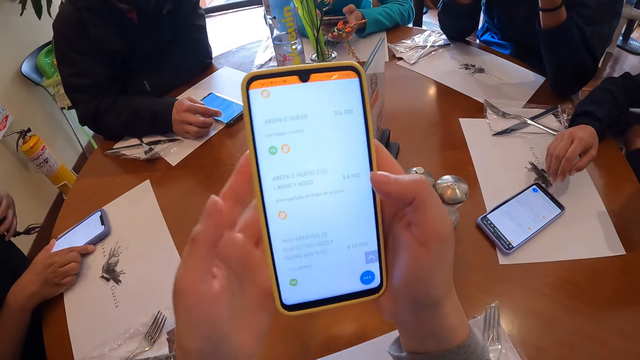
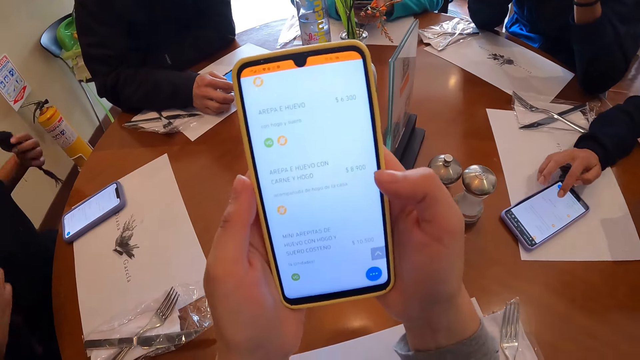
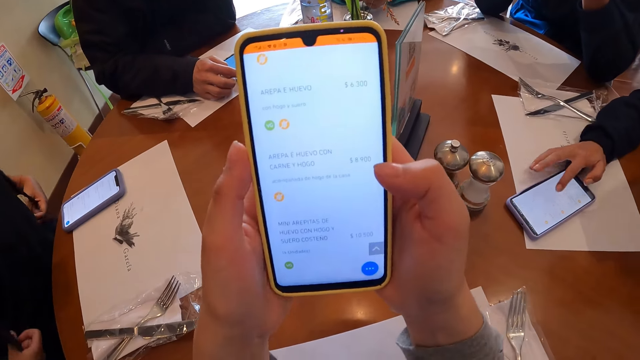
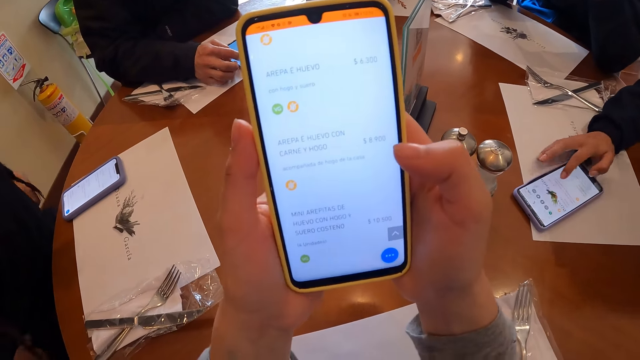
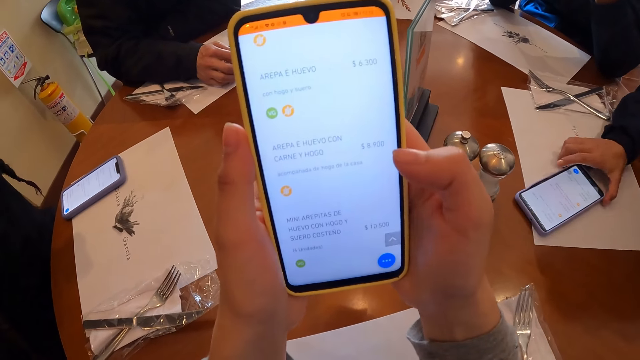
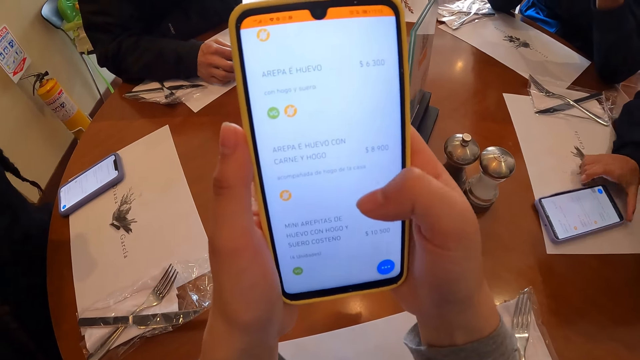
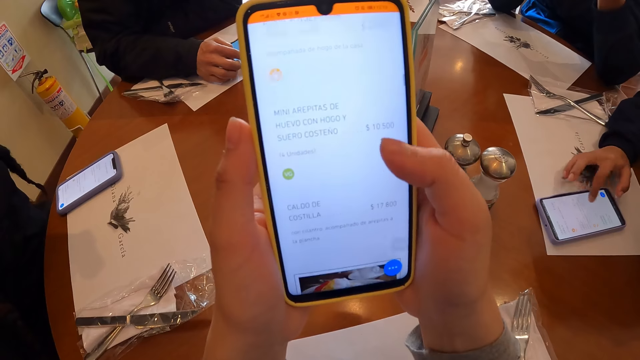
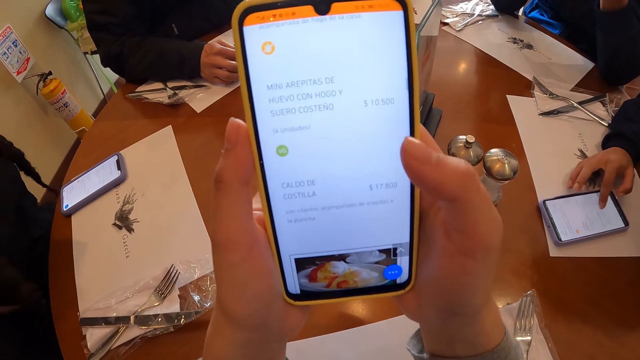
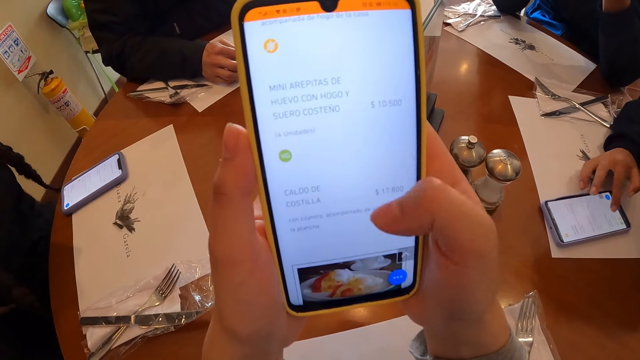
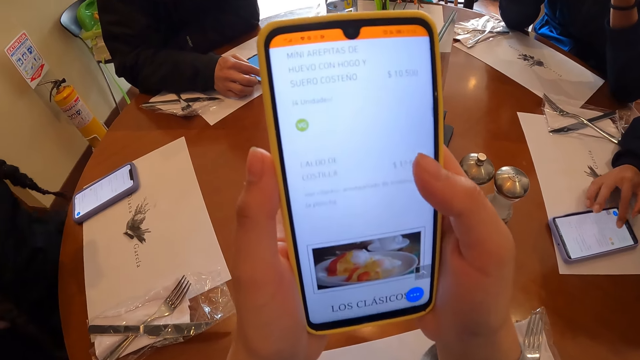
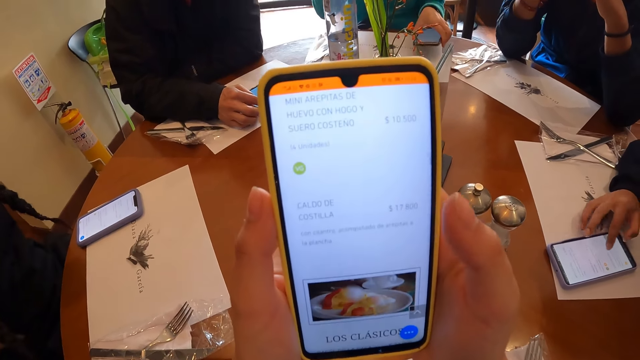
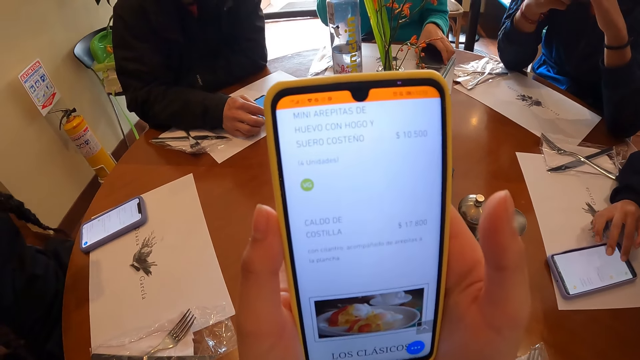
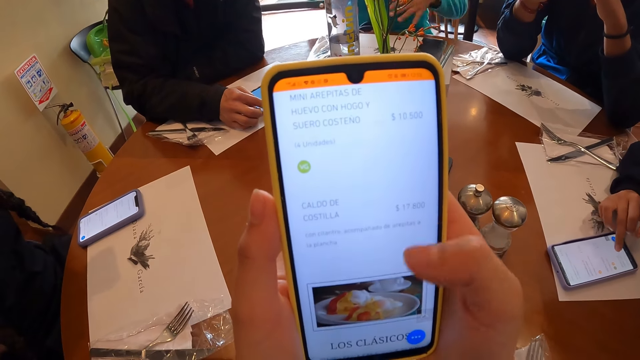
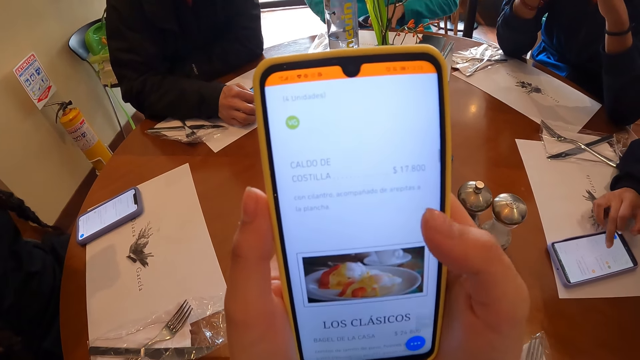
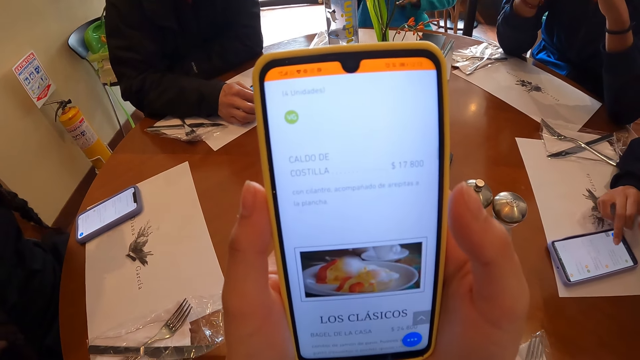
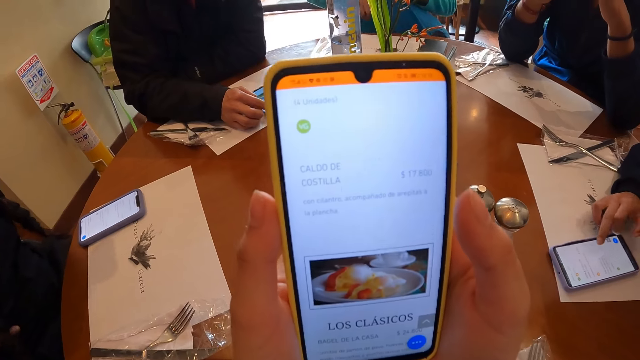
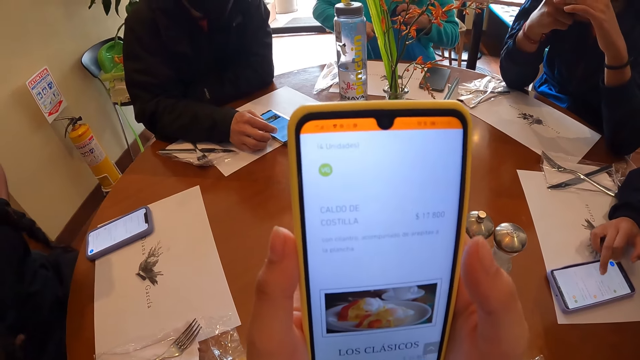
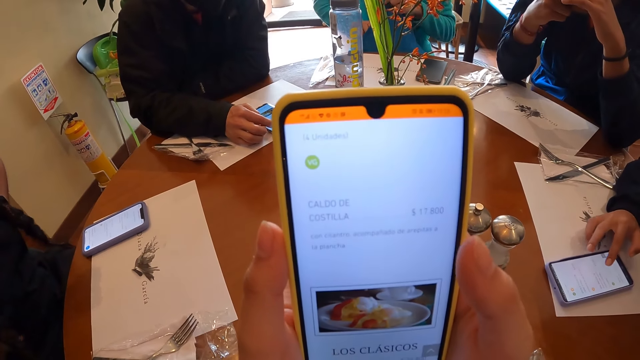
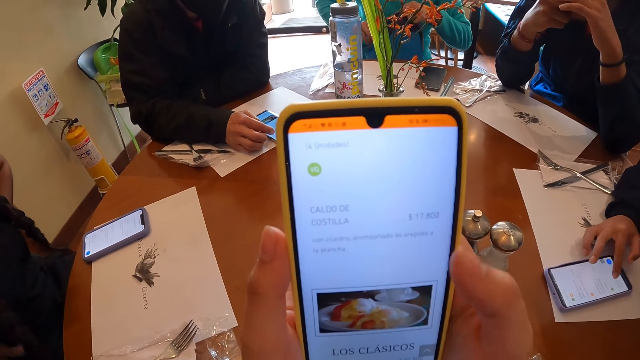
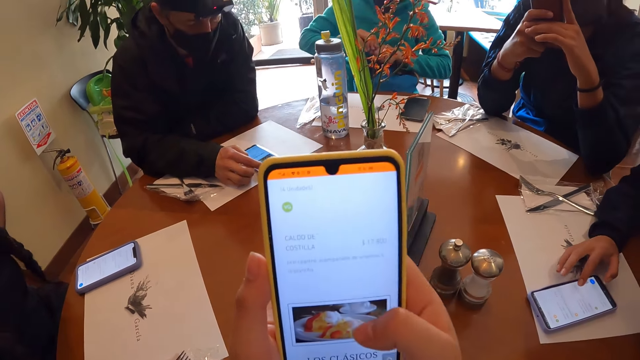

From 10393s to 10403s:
A woman holds her hair with her left hand. Another woman operates the phone on the table with her right hand. The first woman holds her jacket with her right hand. The other woman operates the phone on the table with her right hand. She moves the phone on the table with her right hand. She operates the phone on the table with her right hand. A man drops the phone on the table with his left hand. He checks his jacket's pocket with both hands.

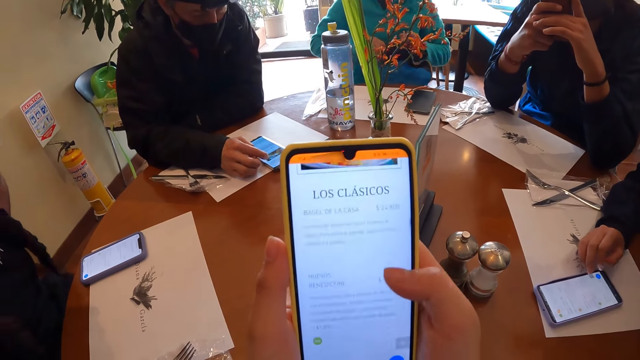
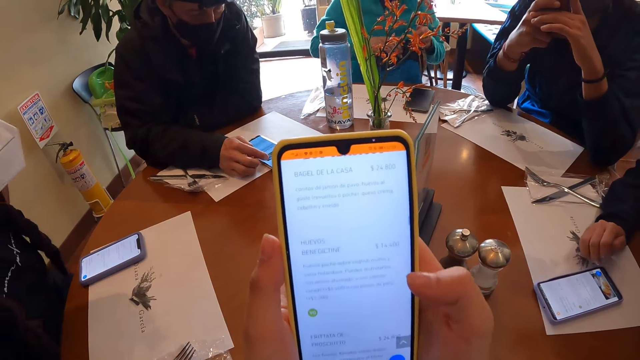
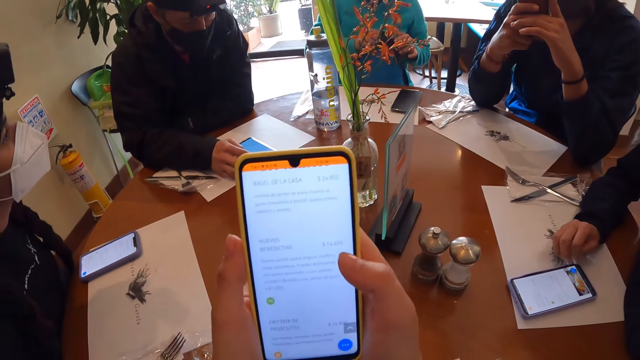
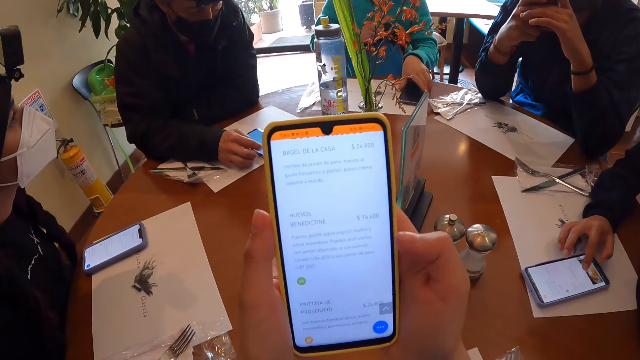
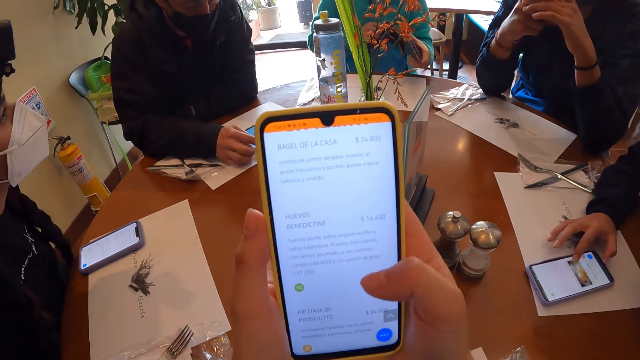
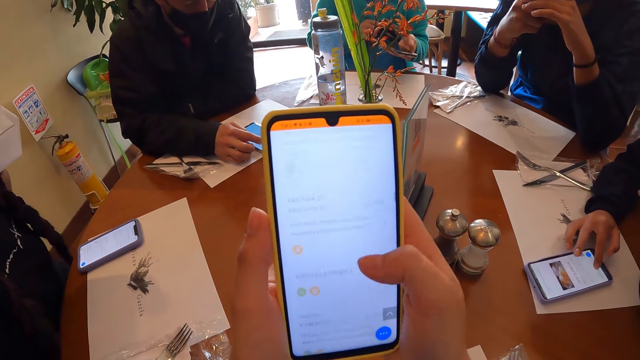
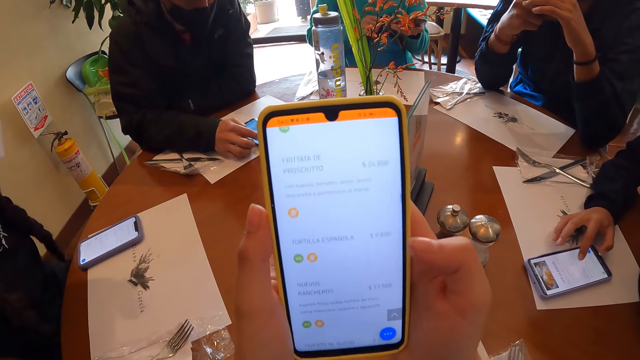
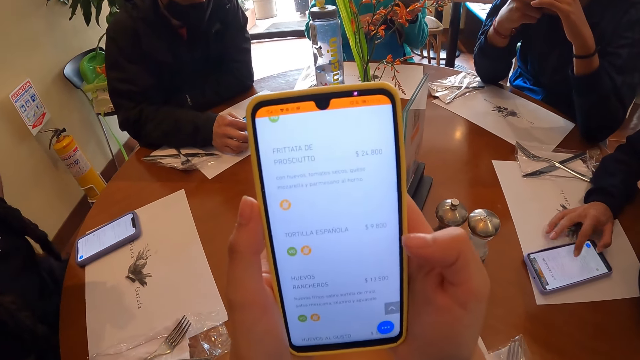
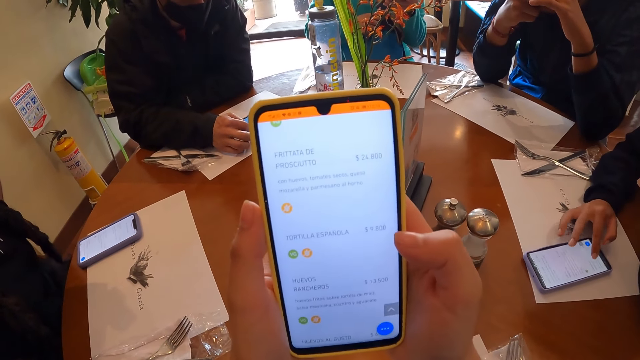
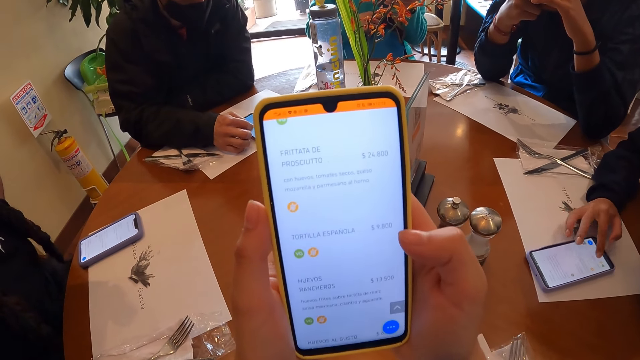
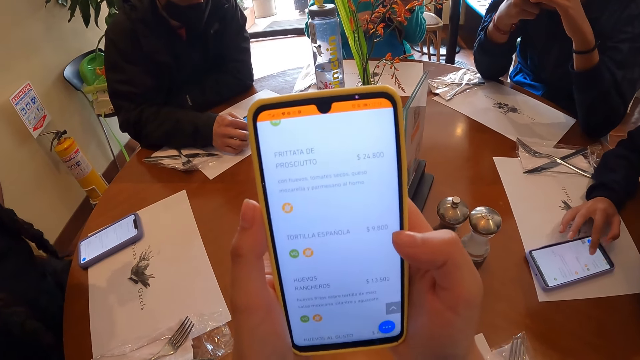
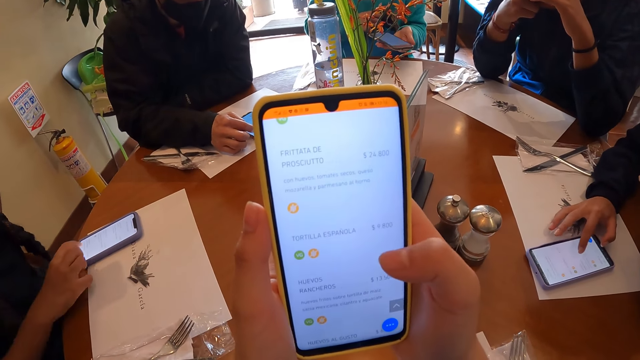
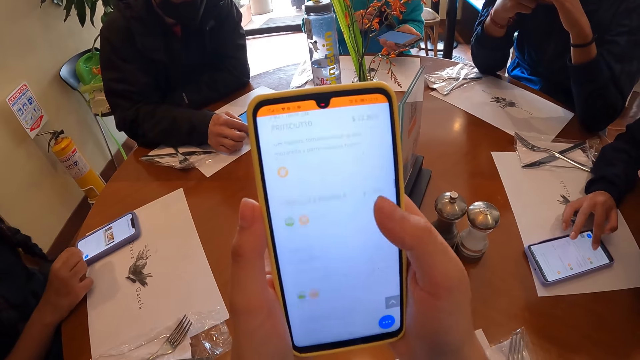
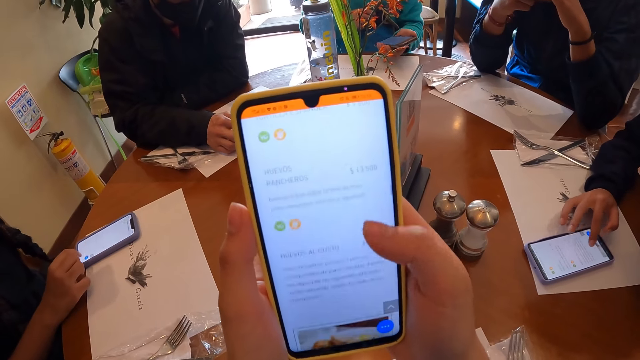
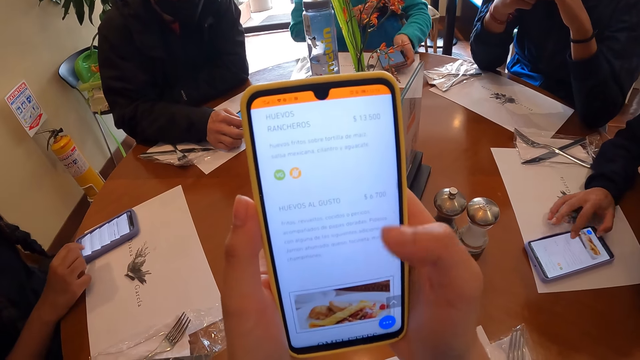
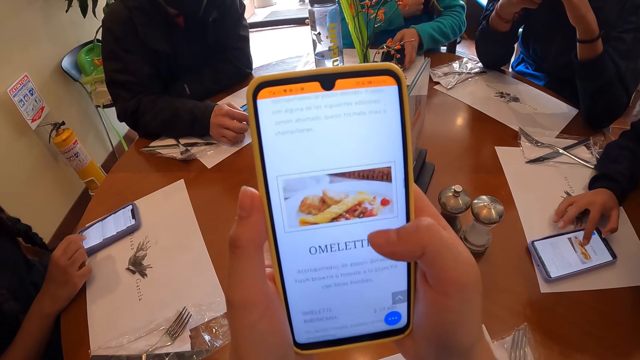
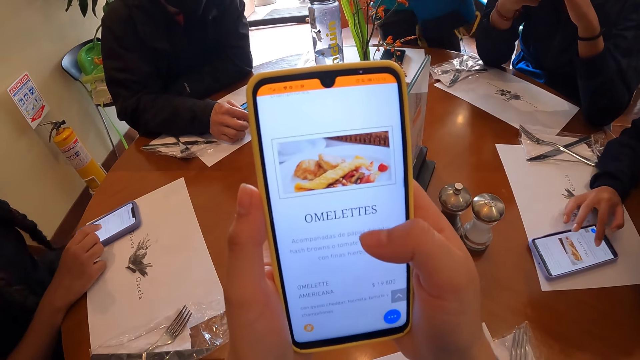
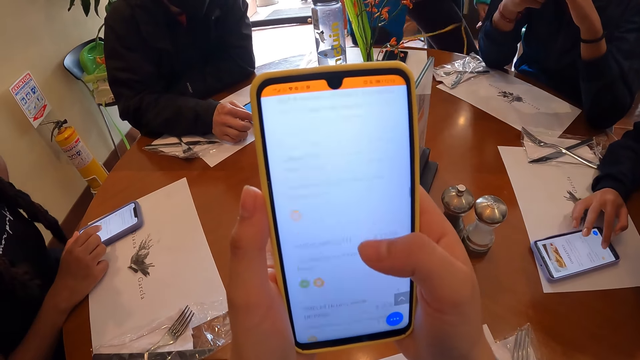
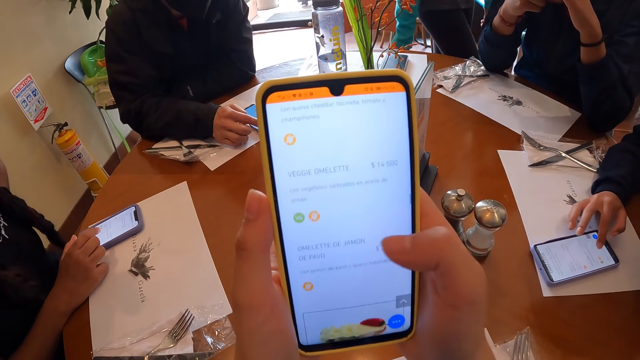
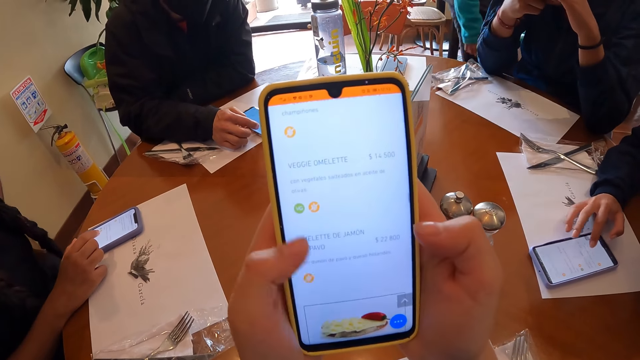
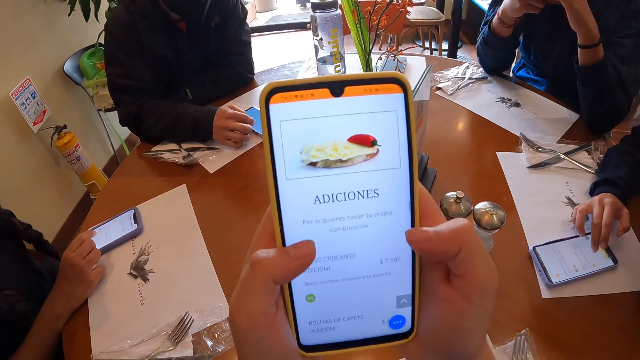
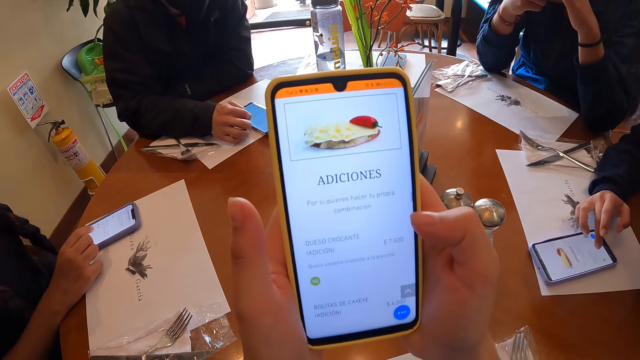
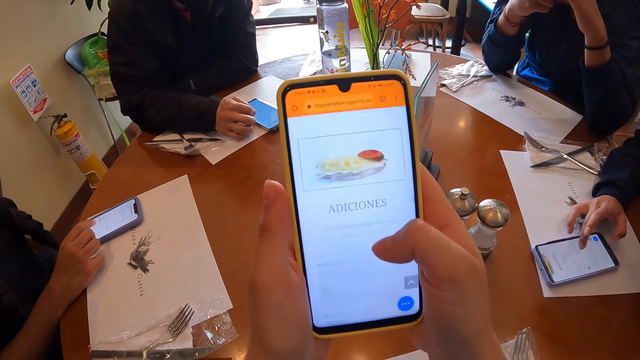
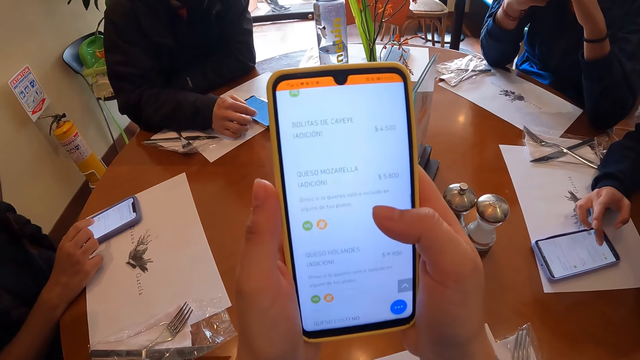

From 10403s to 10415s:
A man picks up the phone on the table with his left hand. He operates the phone with his left hand. A woman operates the phone on the table with her right hand. The man drops the phone on the table with his left hand. He stands up from a chair by the table. He drops a bag on the chair with his right hand. He walks away from the table.
